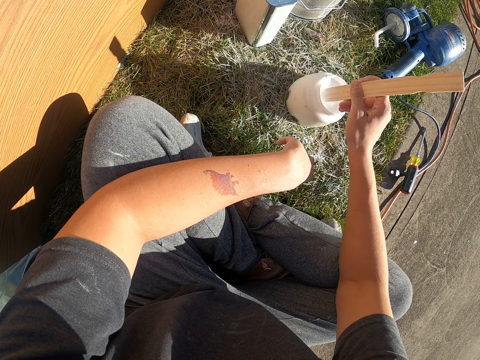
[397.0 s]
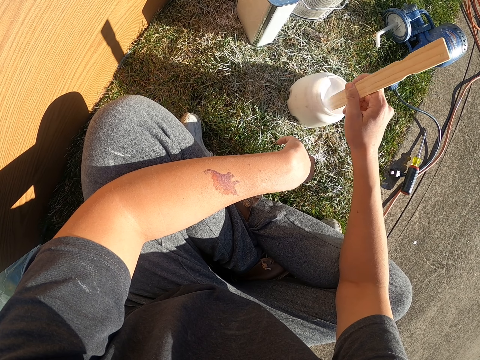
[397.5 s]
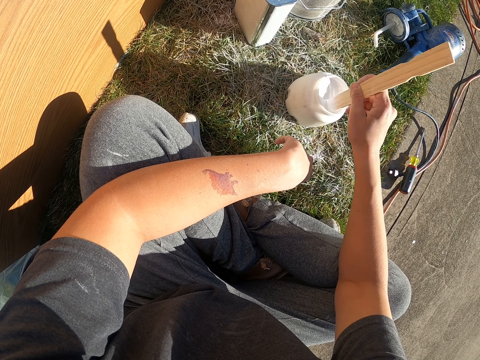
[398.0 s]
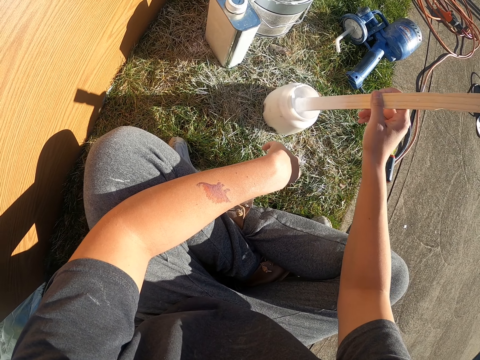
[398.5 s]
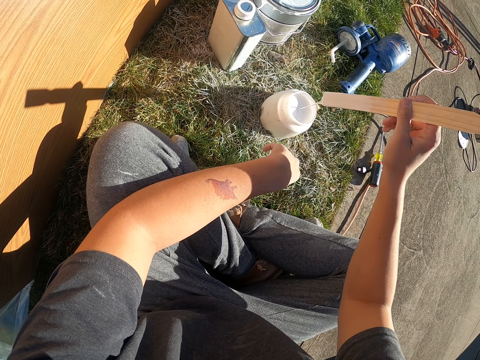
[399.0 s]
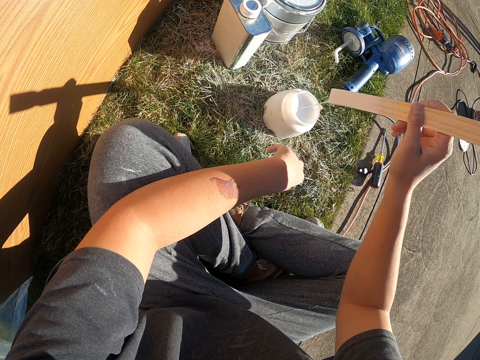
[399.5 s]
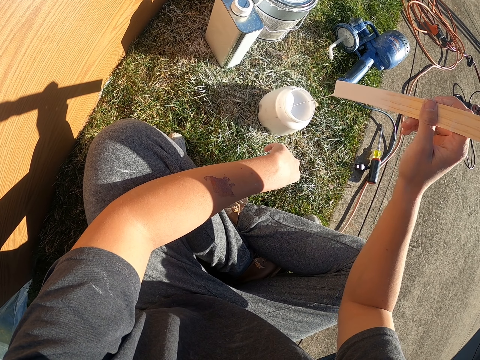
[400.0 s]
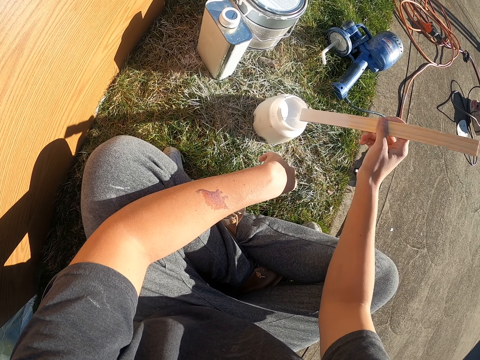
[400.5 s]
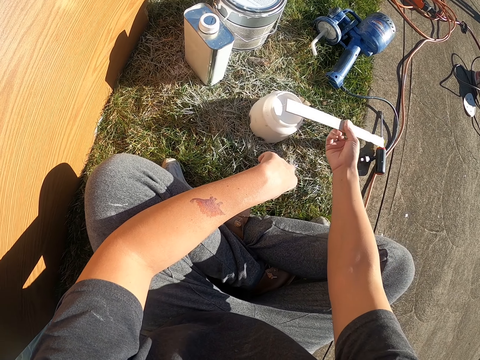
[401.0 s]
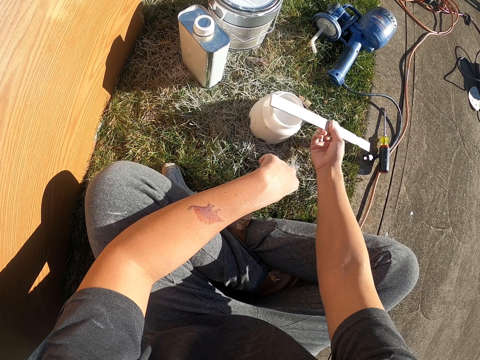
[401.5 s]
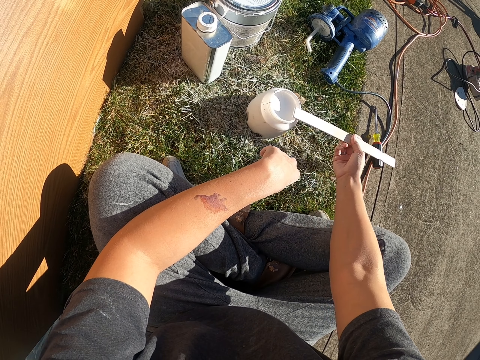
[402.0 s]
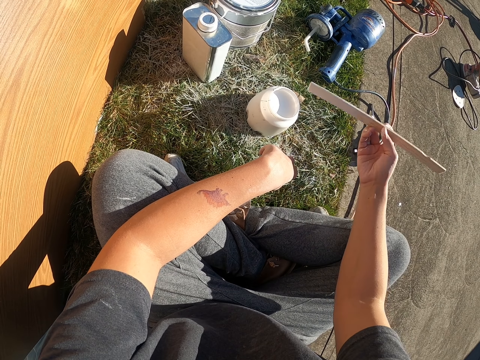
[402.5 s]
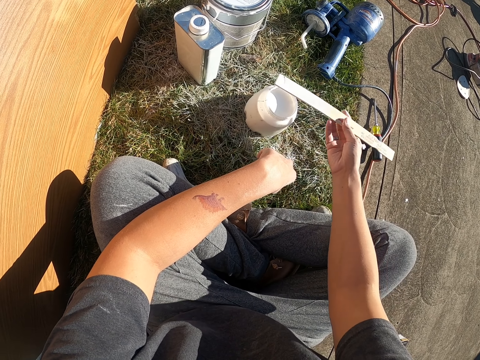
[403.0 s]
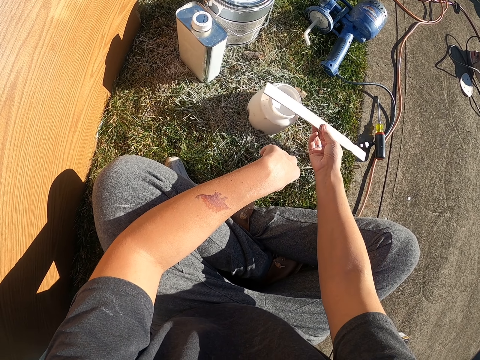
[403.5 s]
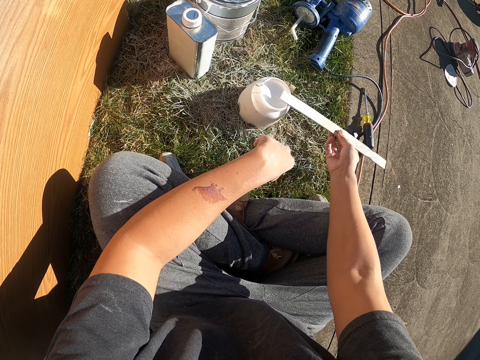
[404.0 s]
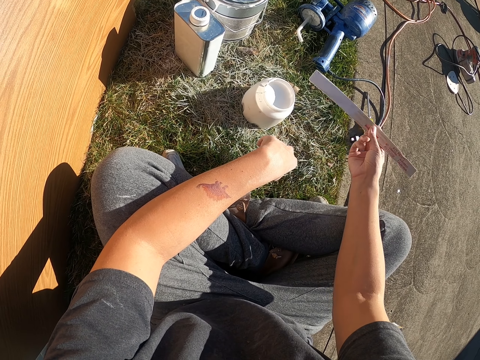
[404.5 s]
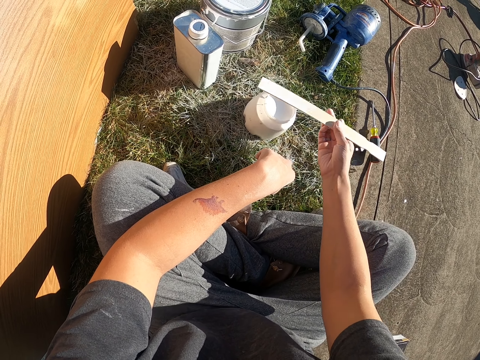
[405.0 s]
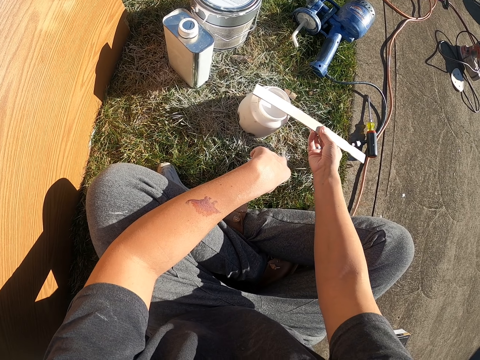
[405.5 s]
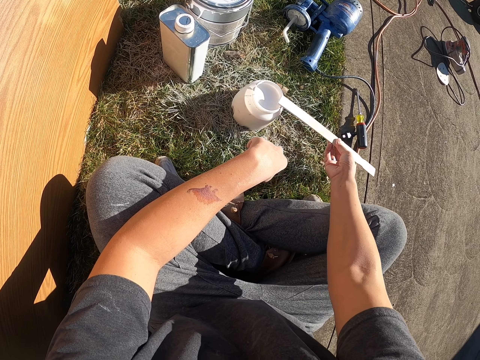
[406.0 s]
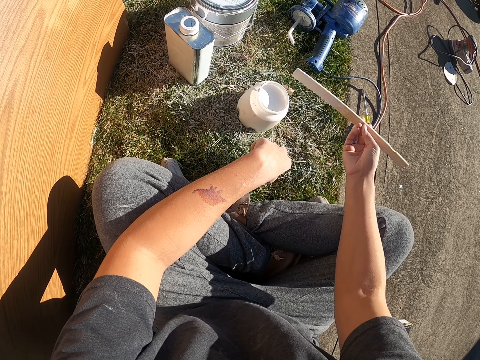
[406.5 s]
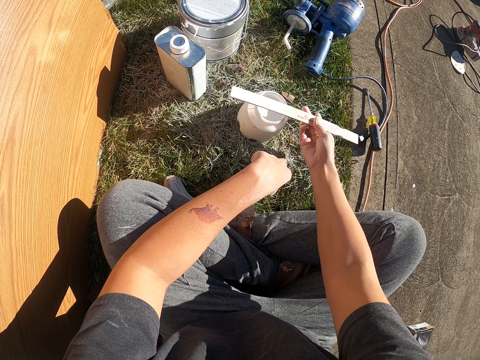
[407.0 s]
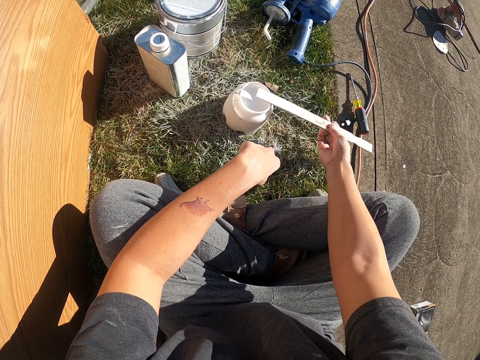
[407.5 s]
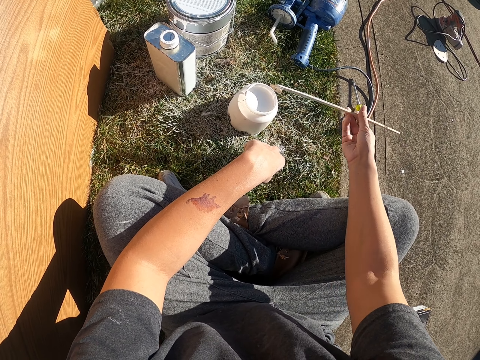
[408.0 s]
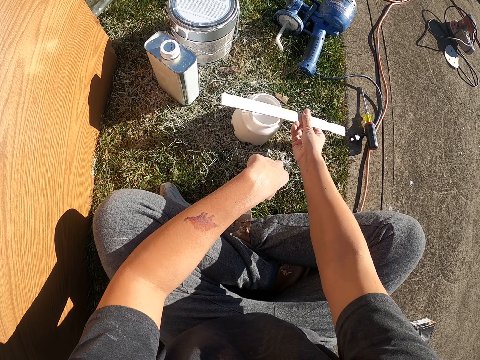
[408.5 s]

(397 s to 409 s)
The camera wearer lifts the wood. They remove extra paint from the wood.

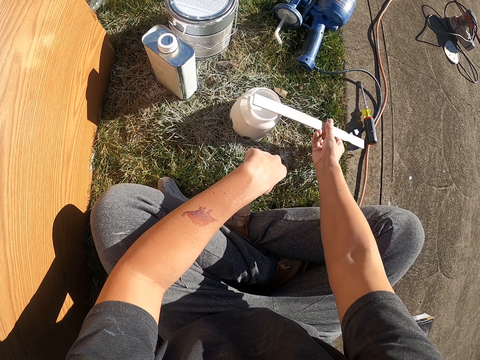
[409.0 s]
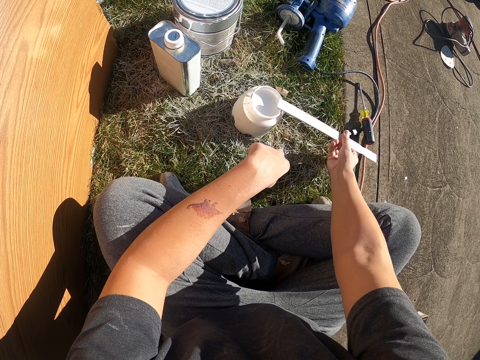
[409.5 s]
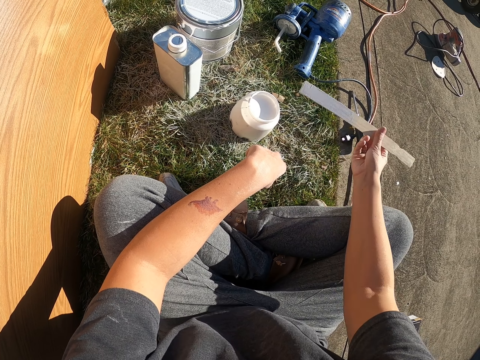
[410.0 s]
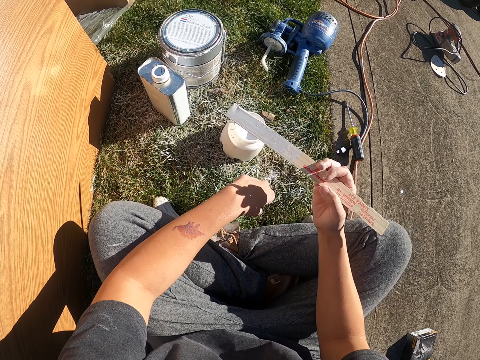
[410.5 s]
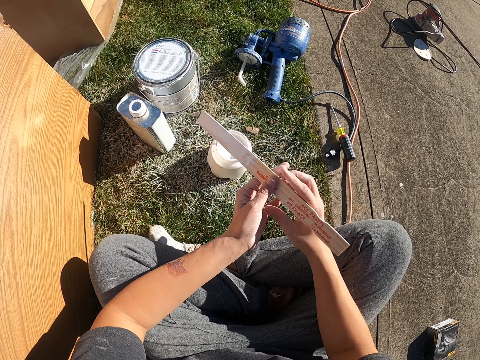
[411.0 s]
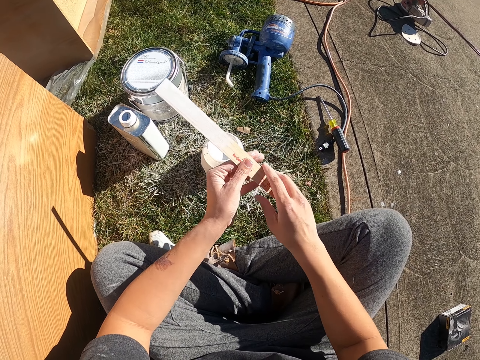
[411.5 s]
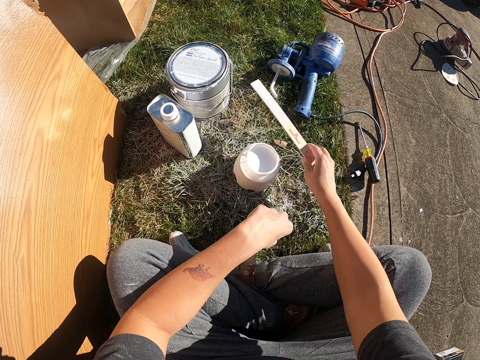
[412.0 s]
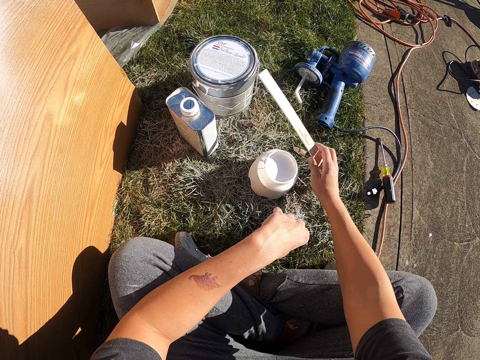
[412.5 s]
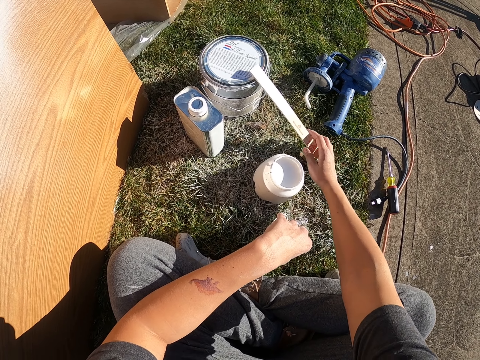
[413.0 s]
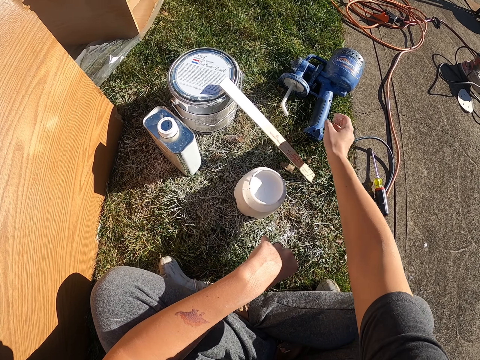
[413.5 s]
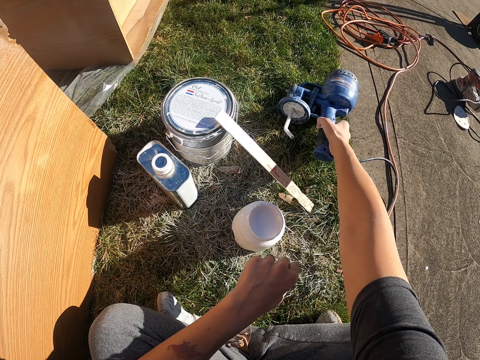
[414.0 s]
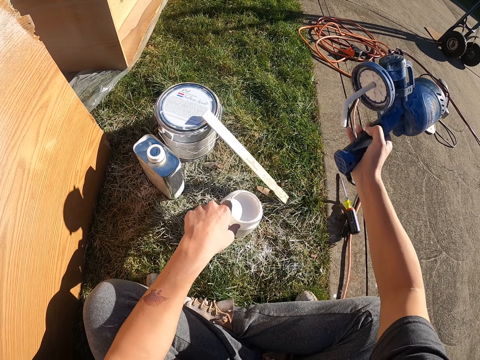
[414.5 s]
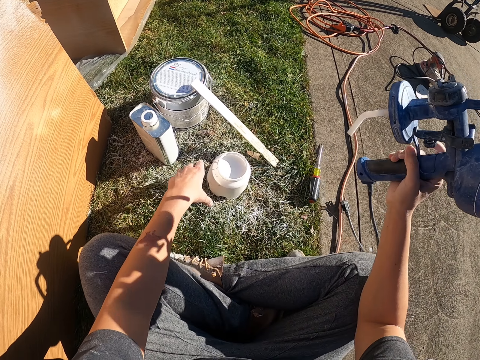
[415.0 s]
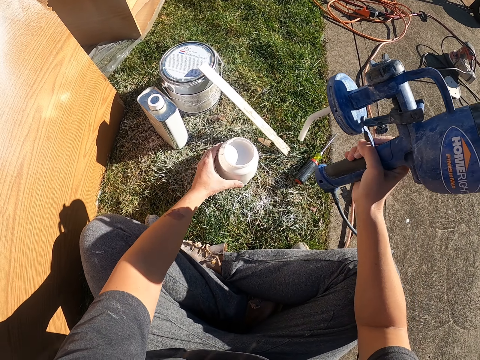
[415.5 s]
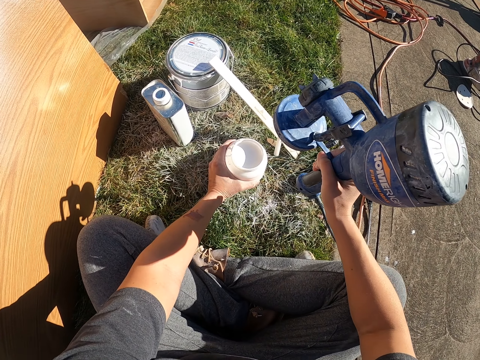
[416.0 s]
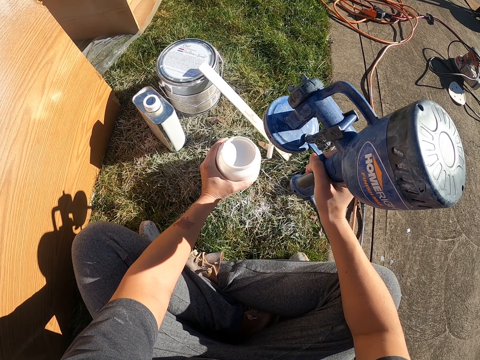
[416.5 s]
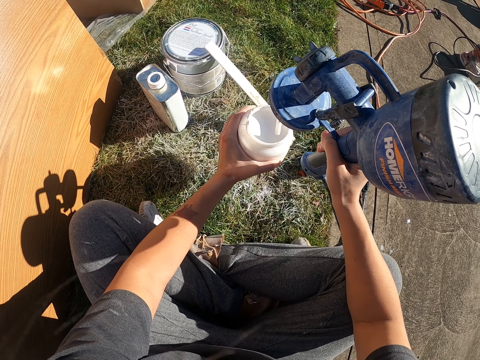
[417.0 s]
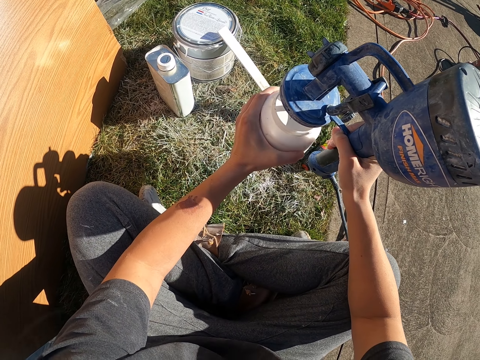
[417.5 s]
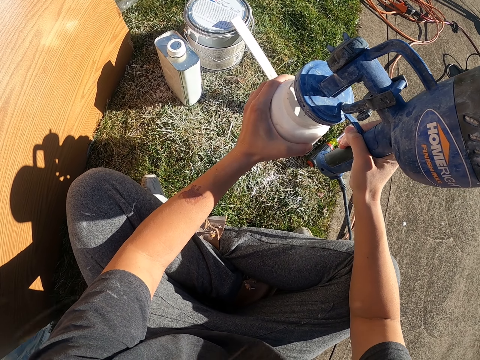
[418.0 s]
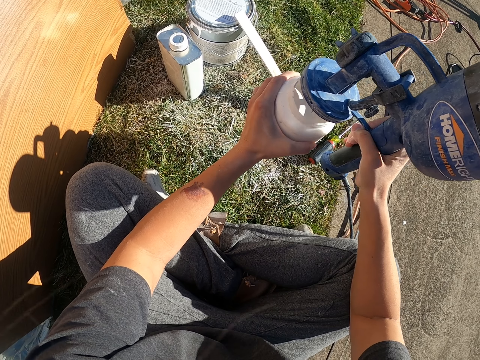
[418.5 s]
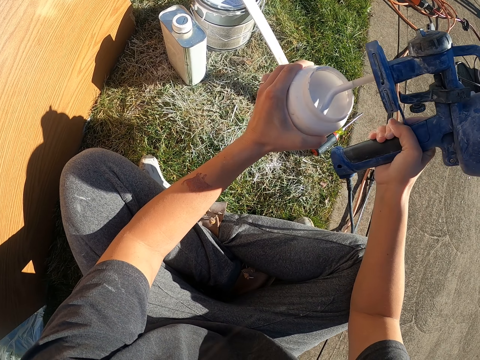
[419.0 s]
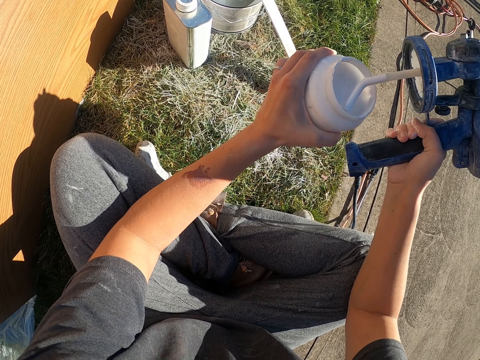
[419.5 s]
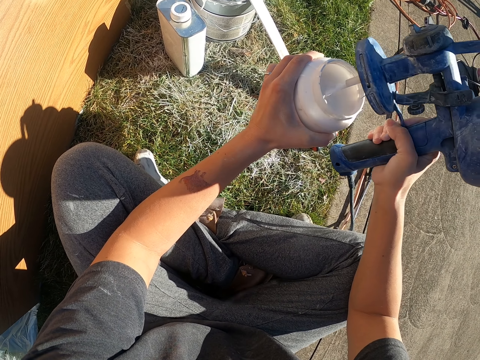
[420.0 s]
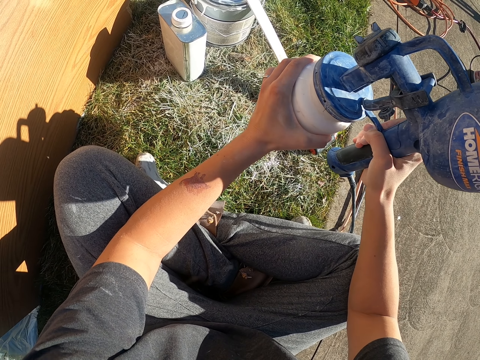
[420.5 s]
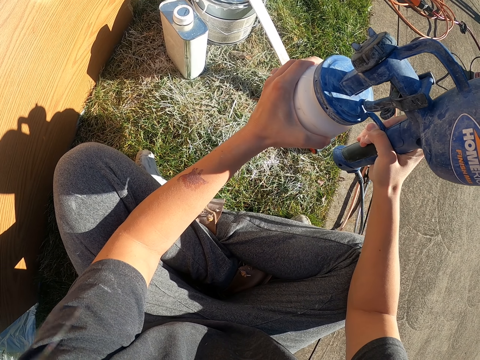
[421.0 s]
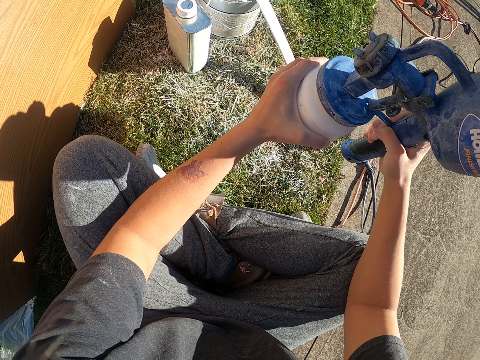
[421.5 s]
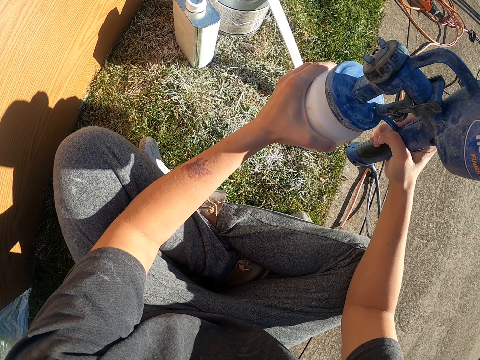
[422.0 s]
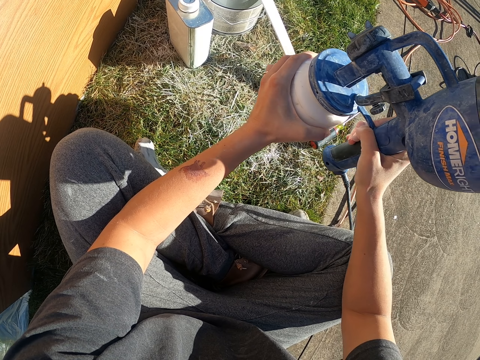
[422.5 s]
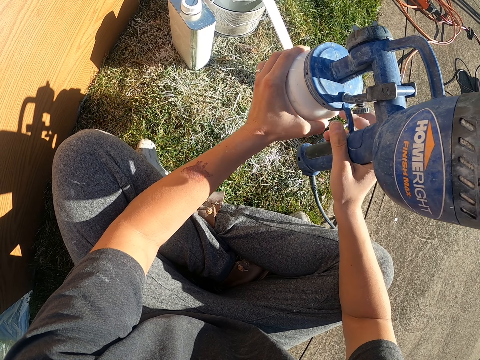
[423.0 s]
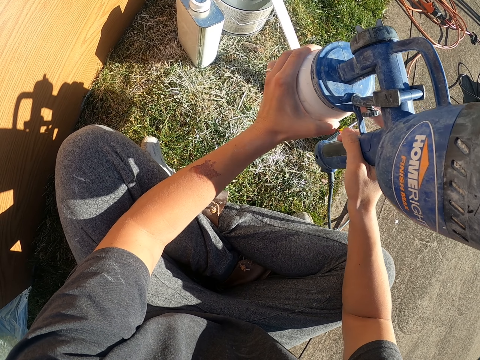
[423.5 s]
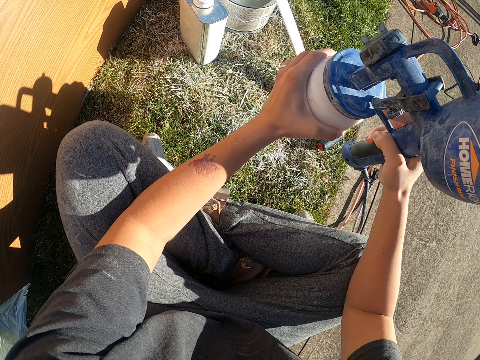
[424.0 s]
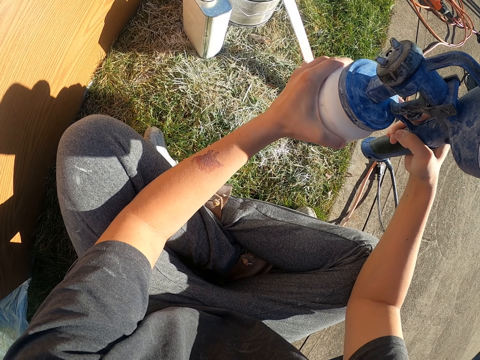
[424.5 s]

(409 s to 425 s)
The camera wearer exchanges the wood on his hands. He places the wood on a tin. He picks up a paint sprayer. He lifts the paint tin. He places the paint sprayer in the paint.
